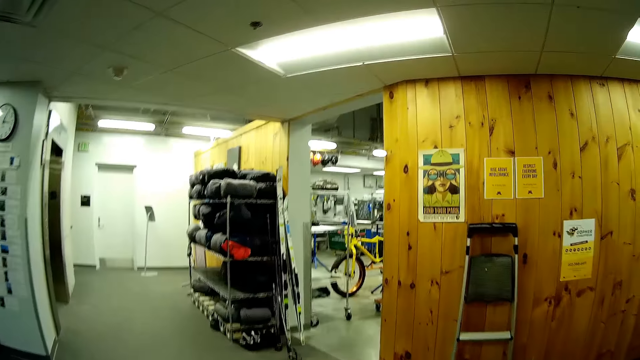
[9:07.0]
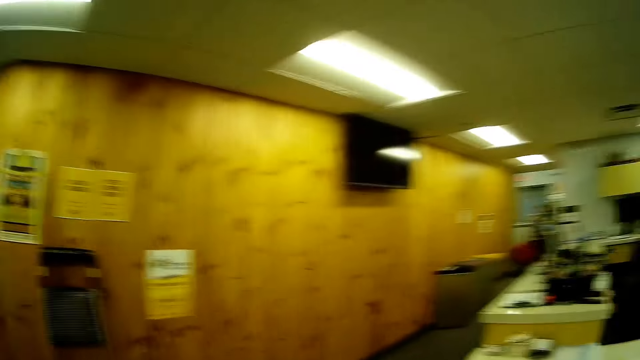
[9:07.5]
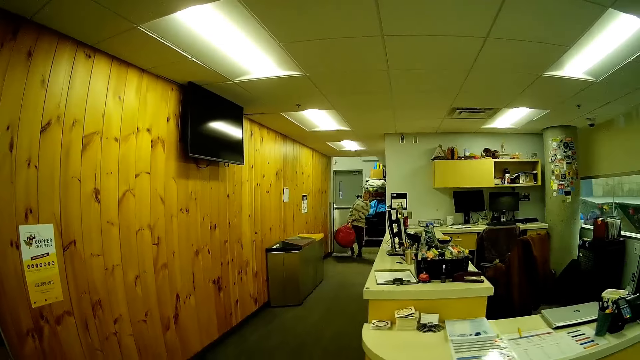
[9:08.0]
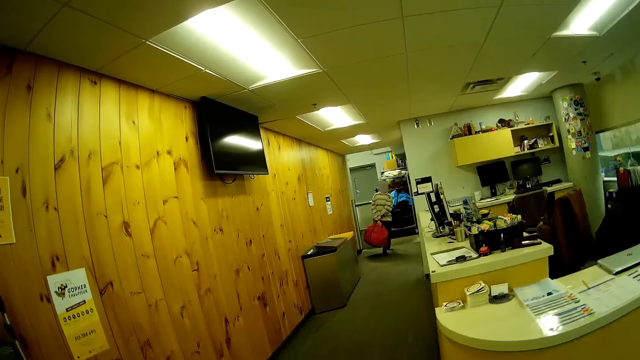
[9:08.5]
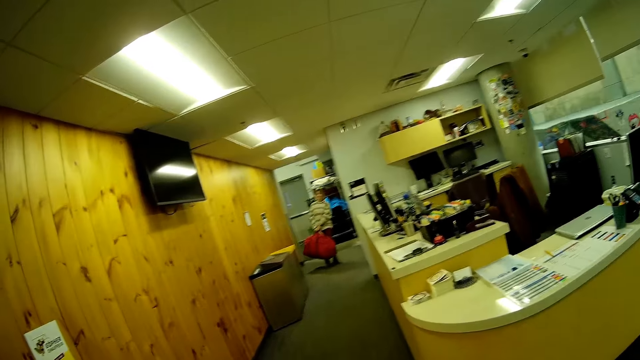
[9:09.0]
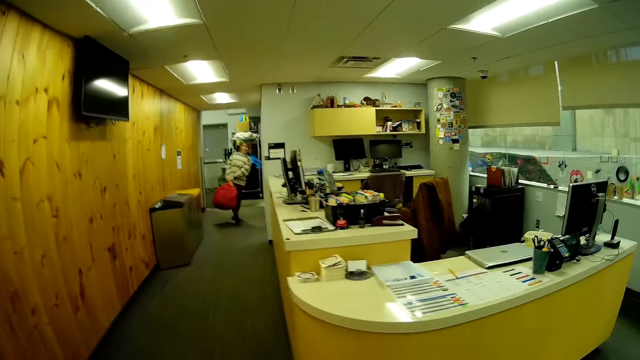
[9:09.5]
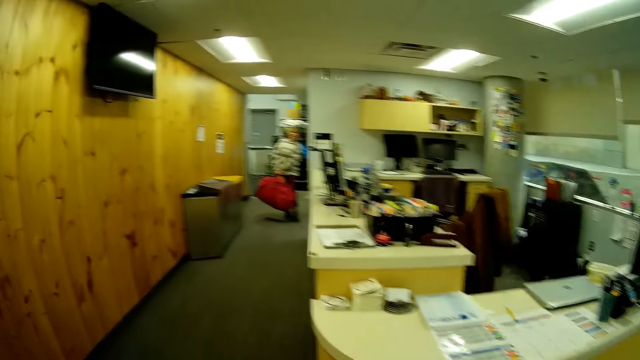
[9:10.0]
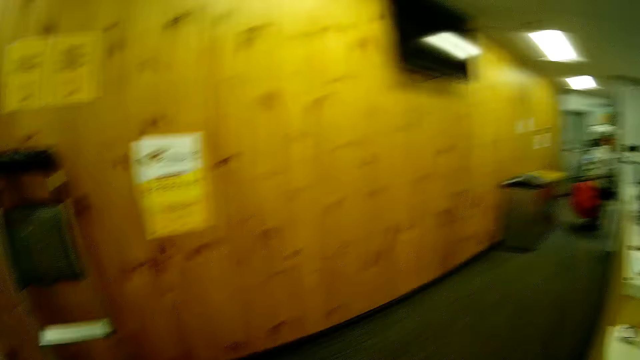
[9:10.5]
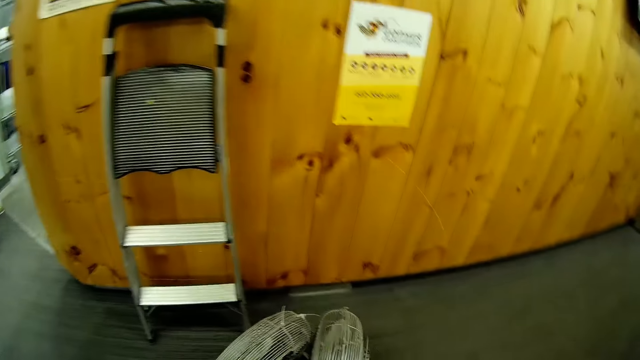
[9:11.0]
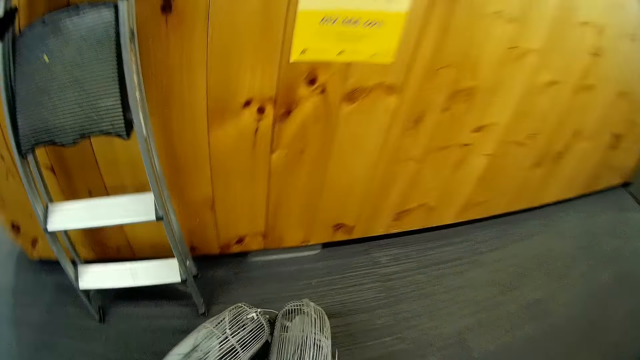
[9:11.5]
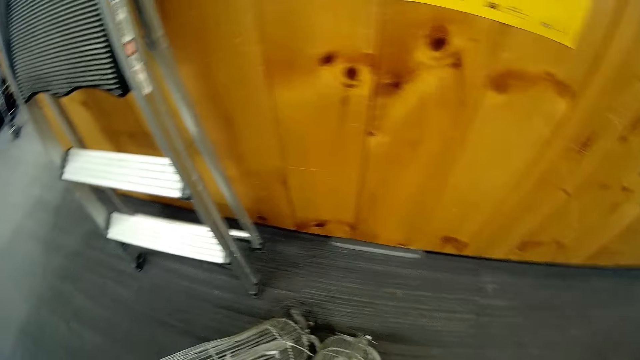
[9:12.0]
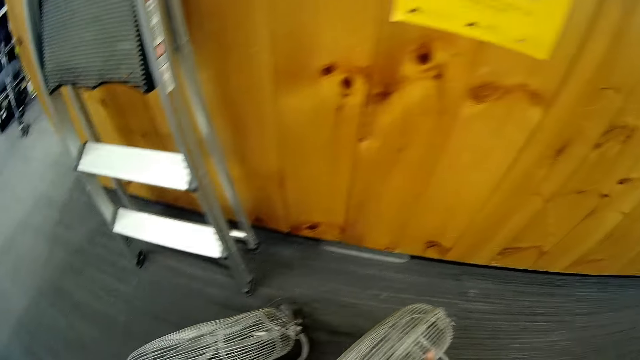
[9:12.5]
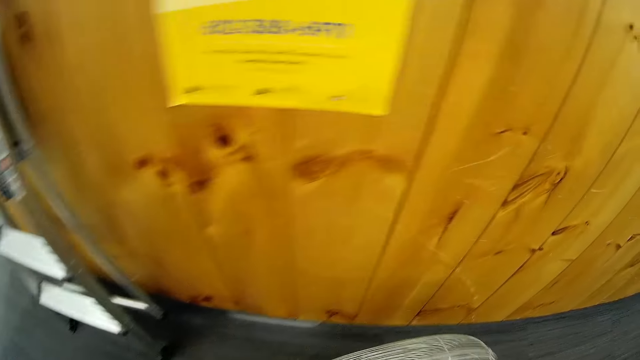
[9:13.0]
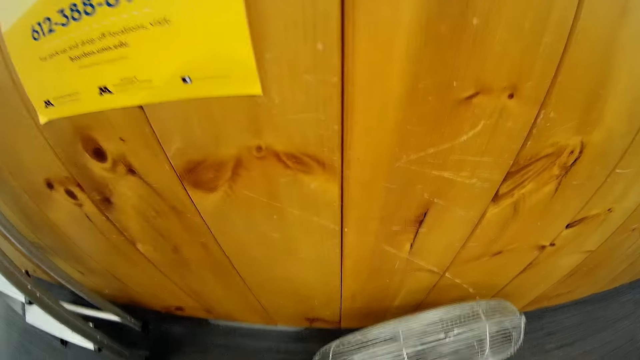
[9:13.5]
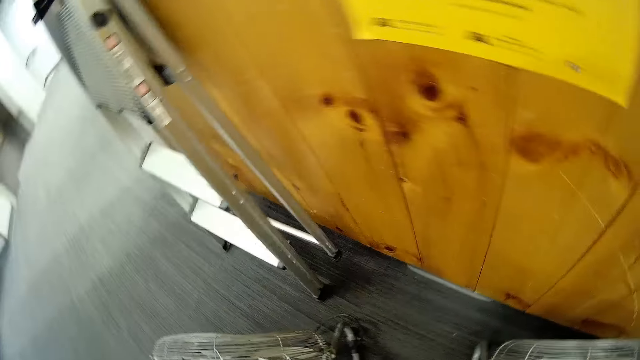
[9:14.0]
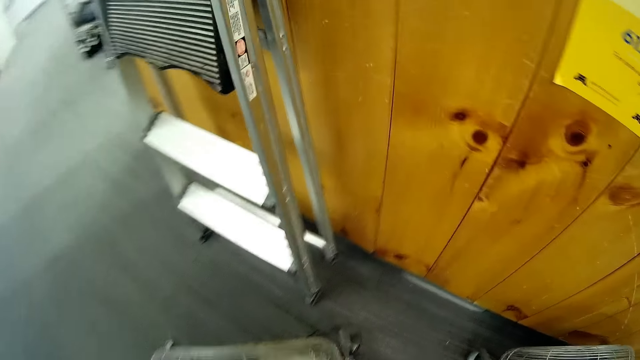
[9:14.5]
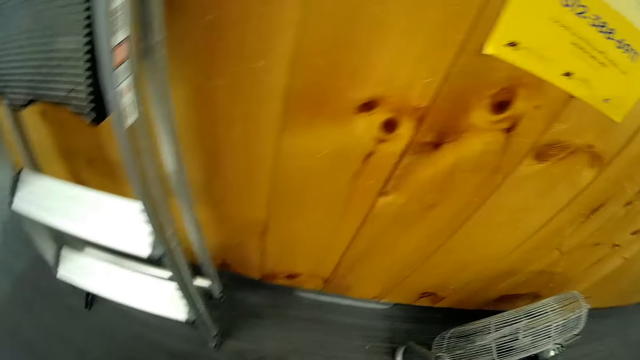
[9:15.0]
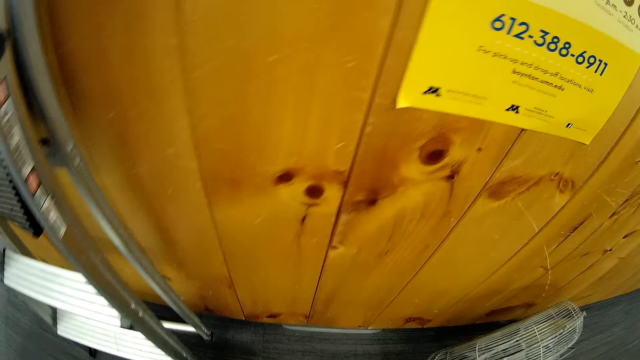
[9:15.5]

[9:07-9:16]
The woman walks towards the camera wearer with a bag in her hands. The camera wearer walks along the corridor. She moves an electric fan on the floor with her right hand.

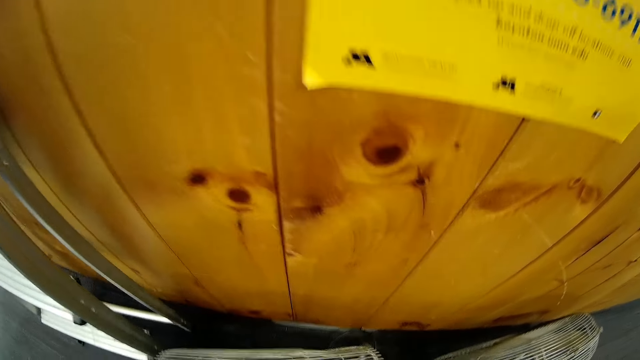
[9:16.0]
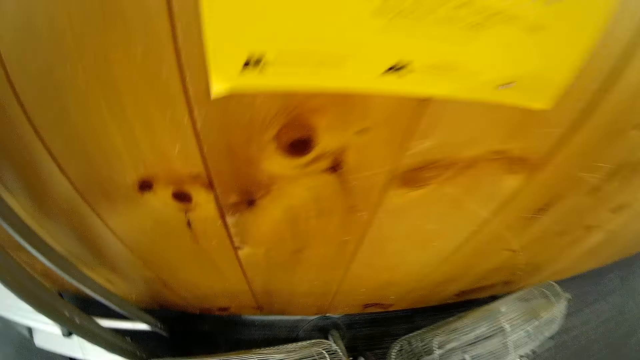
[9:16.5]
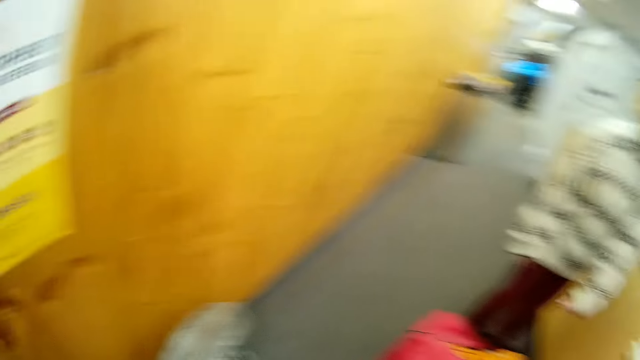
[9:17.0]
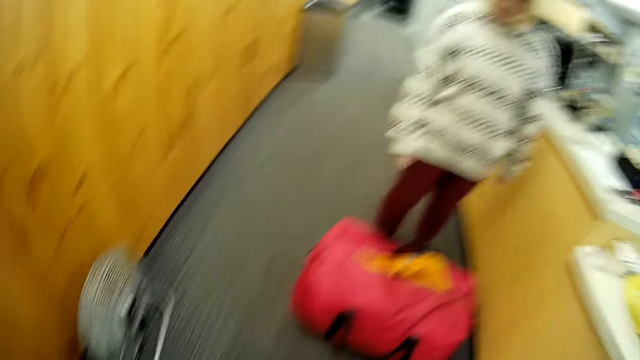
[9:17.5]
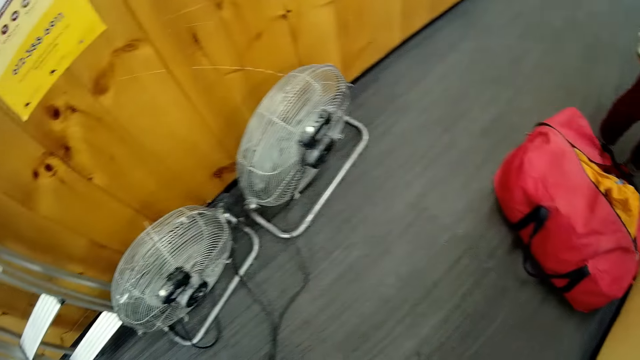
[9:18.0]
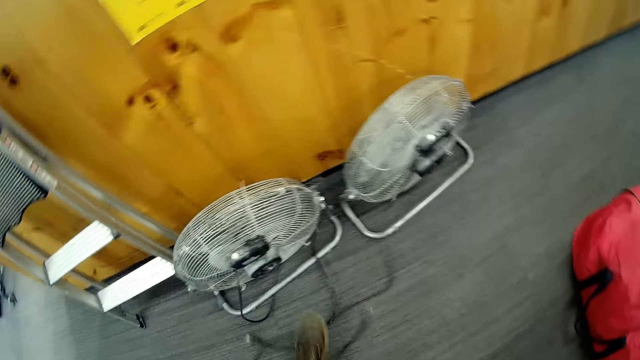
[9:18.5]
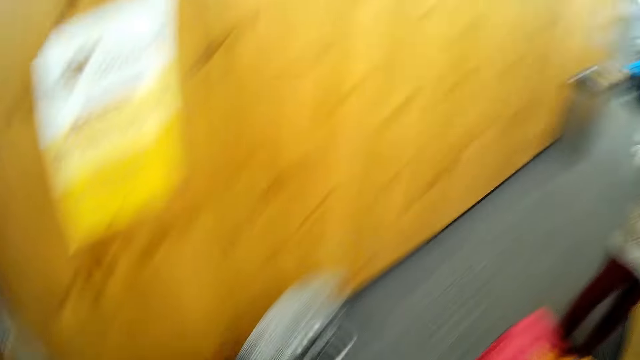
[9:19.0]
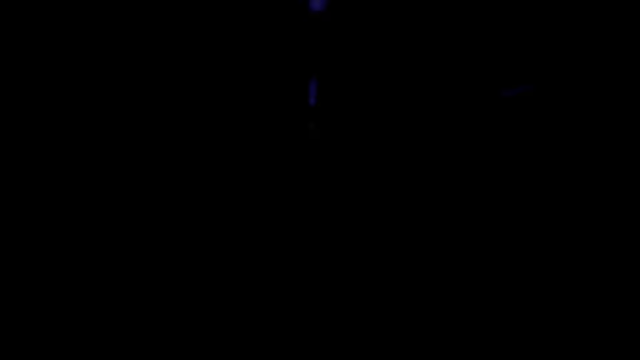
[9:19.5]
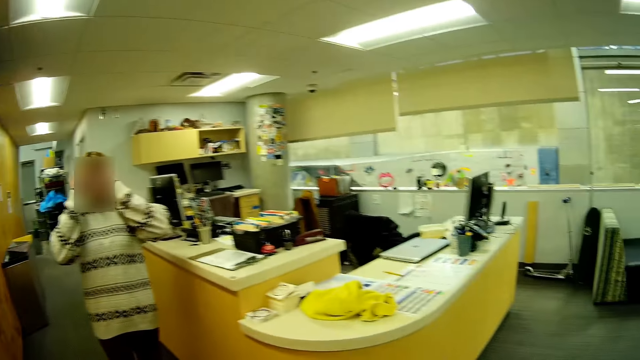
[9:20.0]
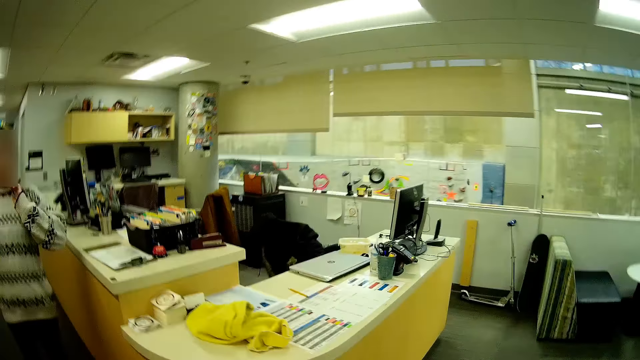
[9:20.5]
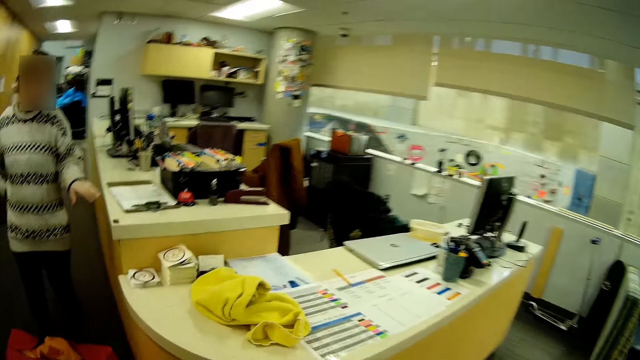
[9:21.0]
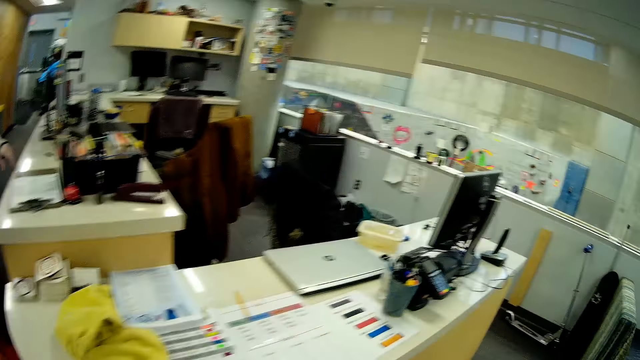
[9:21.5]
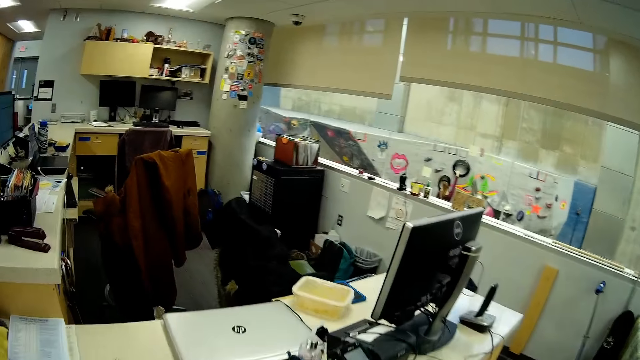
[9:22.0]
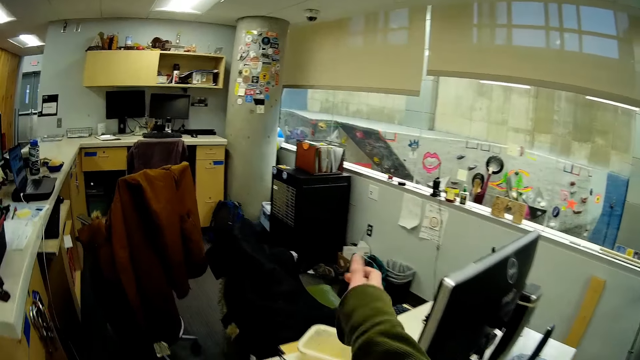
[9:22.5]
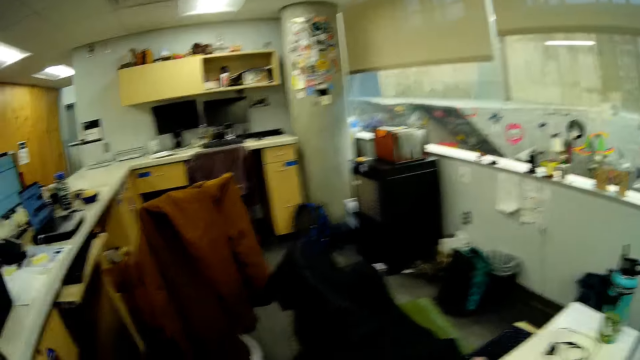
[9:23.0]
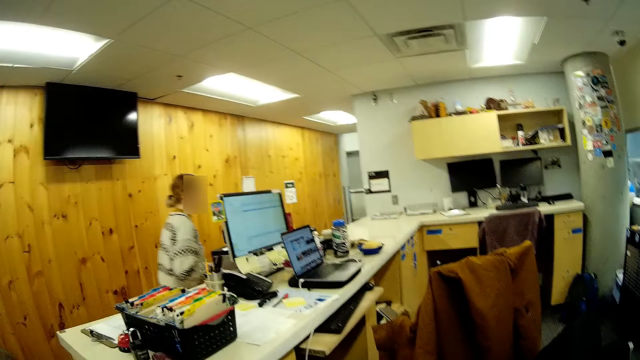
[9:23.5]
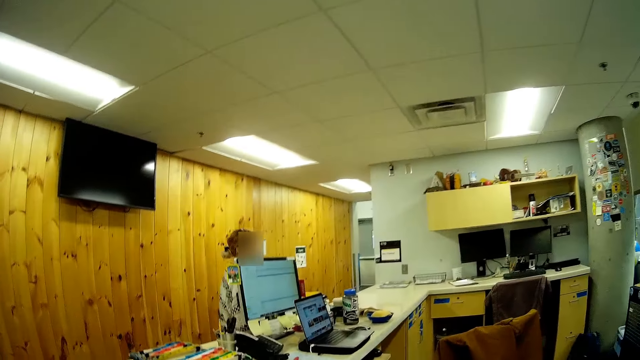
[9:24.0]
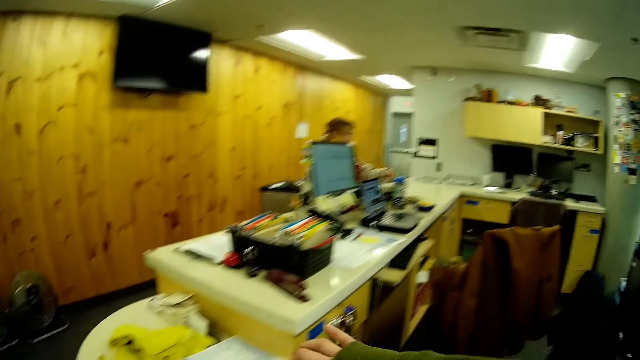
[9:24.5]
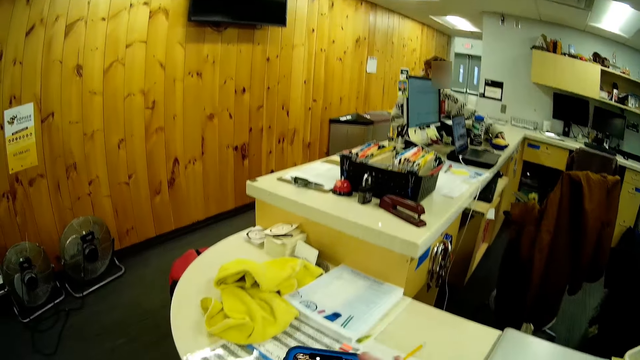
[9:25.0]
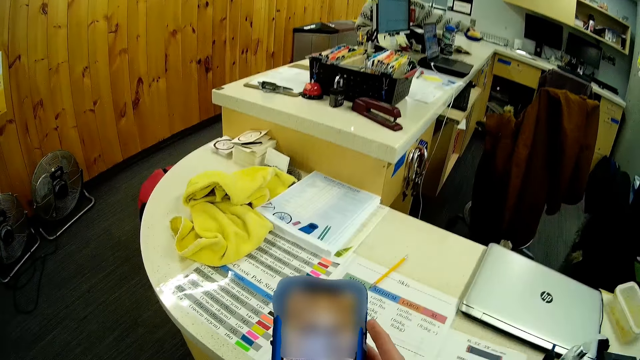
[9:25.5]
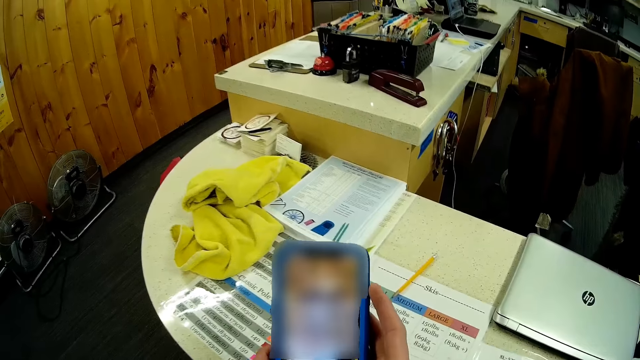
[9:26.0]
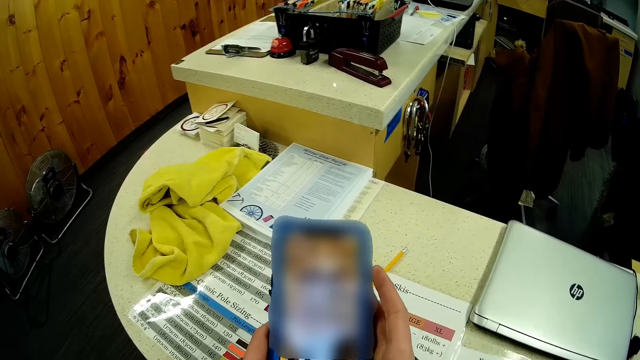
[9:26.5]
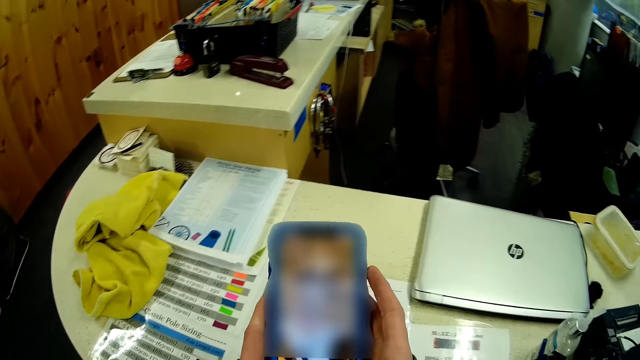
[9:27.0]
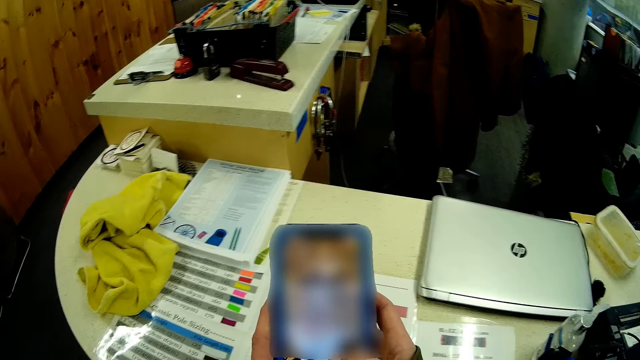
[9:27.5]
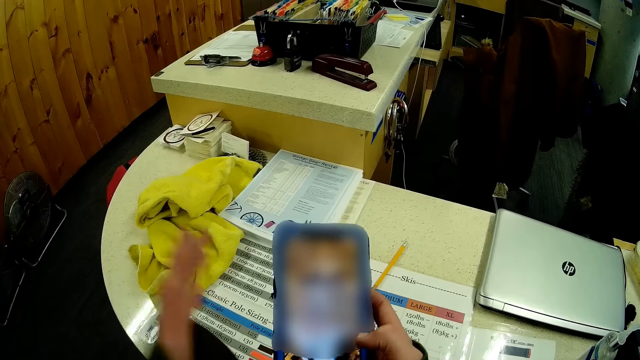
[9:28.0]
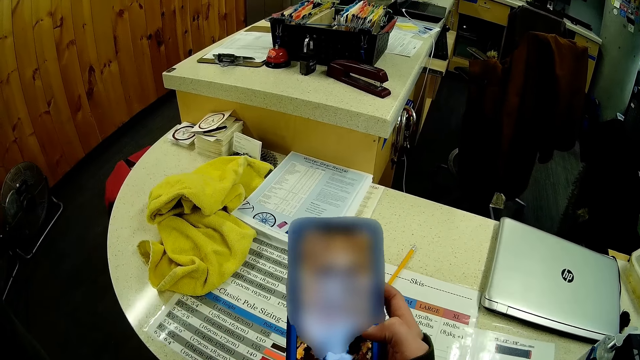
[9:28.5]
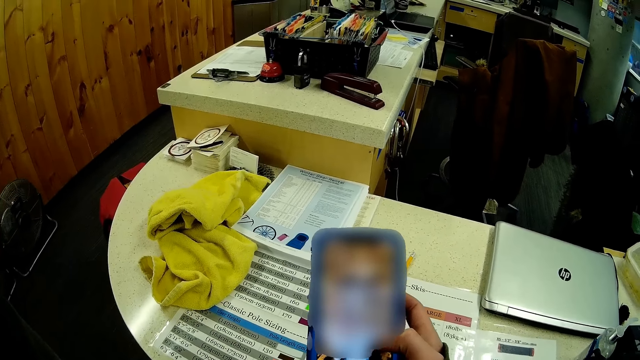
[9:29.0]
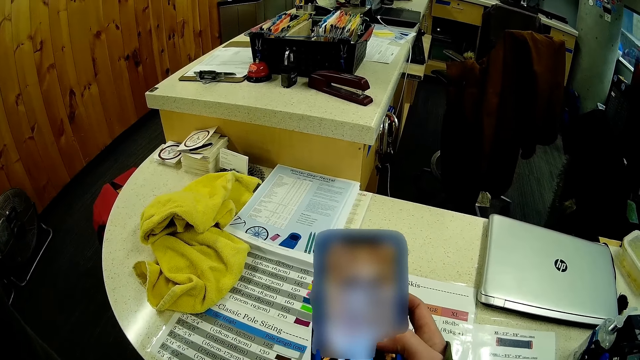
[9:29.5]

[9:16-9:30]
The camera wearer places the fan down, turns around and looks around. A woman touches her face with both hands. The camera wearer walks around the room and looks around. They hold a phone with both hands. They pick up the phone. They operate the phone with both hands.
